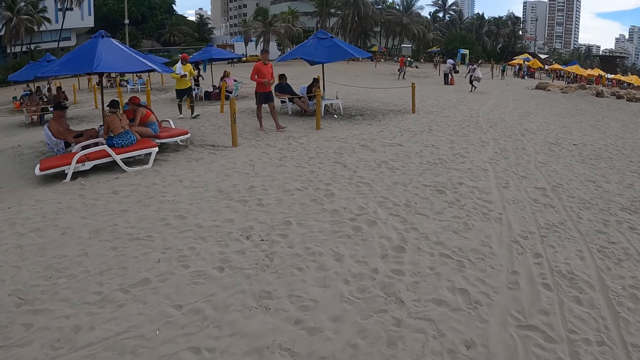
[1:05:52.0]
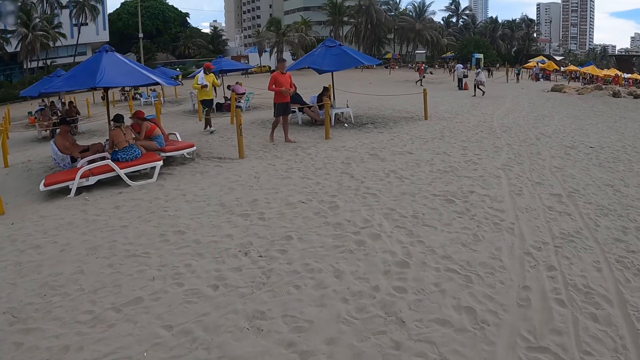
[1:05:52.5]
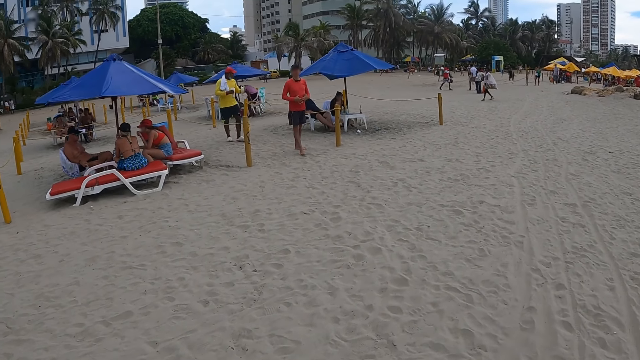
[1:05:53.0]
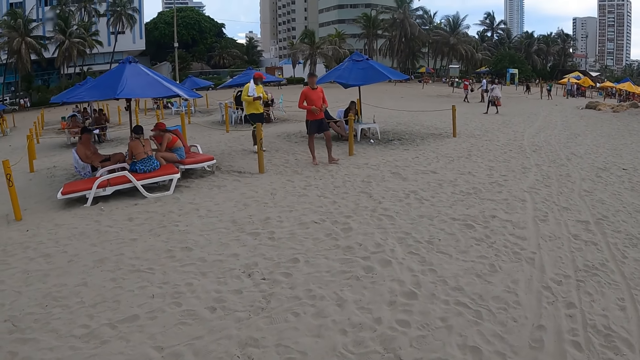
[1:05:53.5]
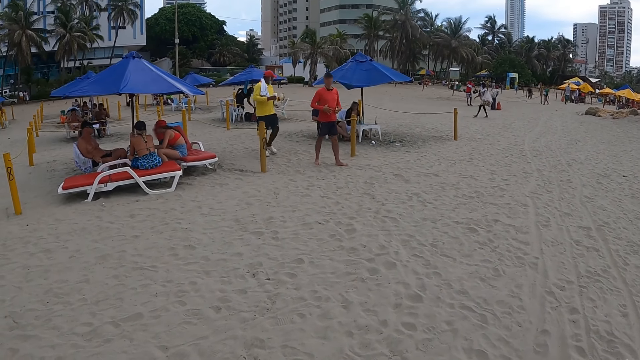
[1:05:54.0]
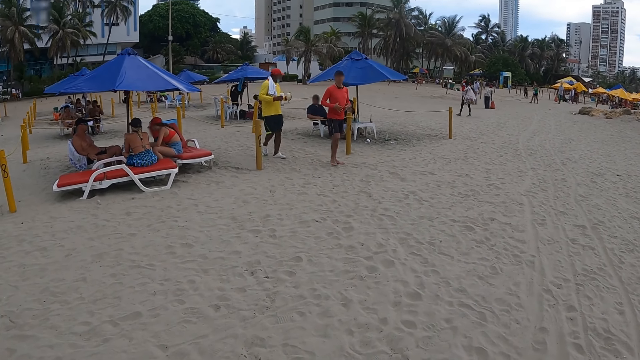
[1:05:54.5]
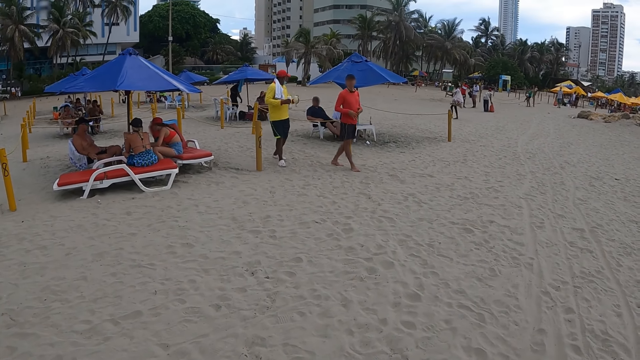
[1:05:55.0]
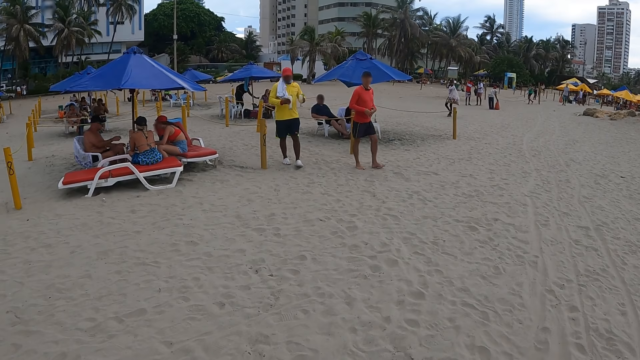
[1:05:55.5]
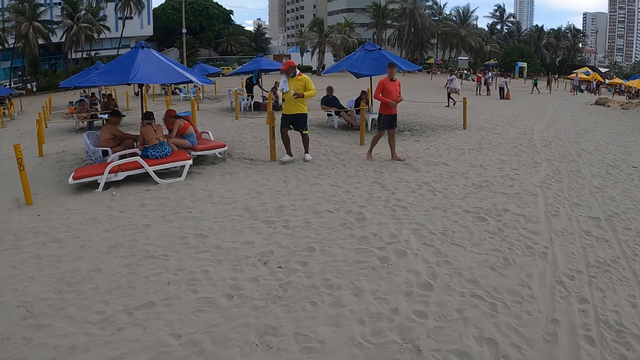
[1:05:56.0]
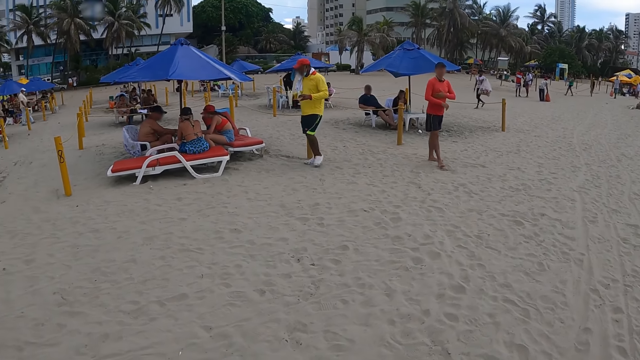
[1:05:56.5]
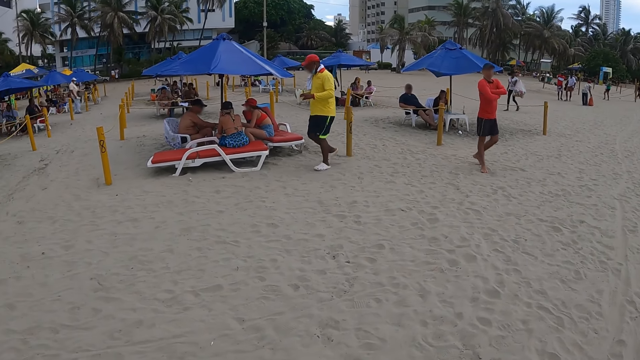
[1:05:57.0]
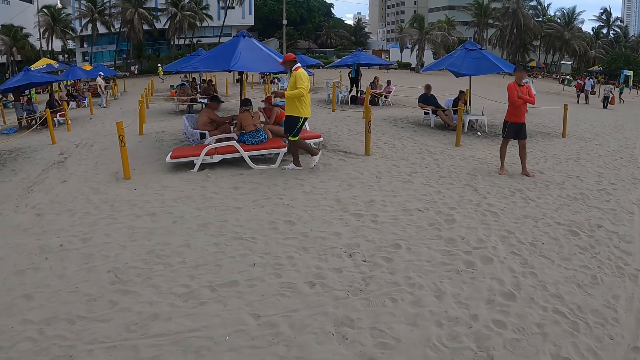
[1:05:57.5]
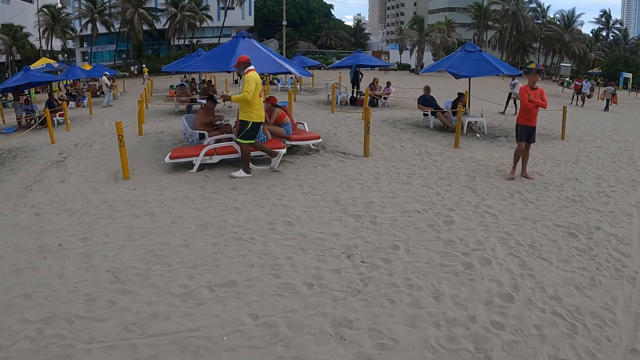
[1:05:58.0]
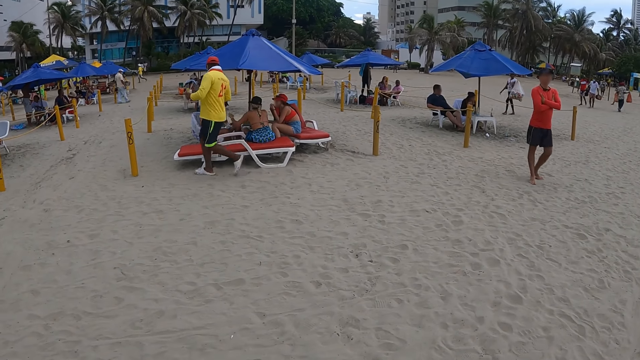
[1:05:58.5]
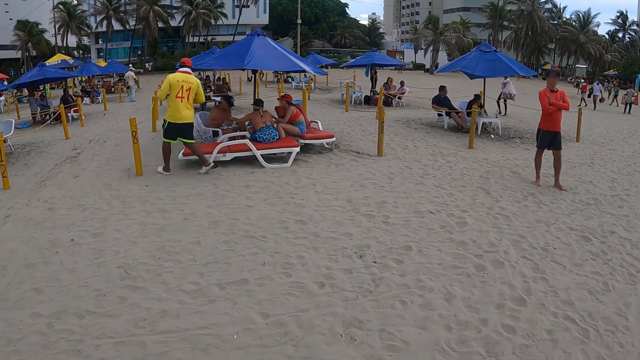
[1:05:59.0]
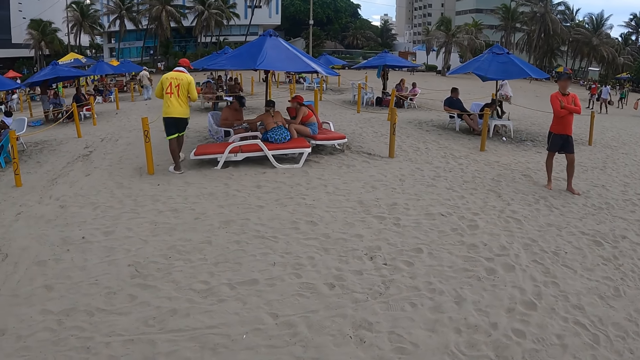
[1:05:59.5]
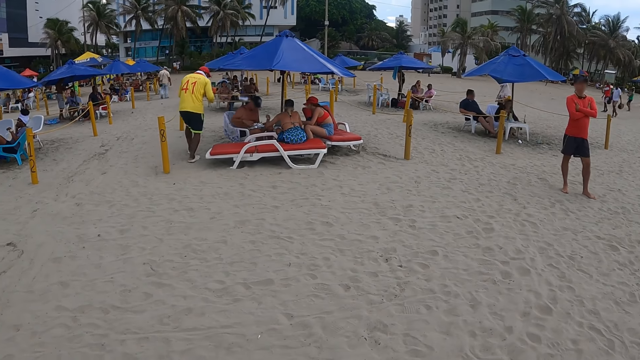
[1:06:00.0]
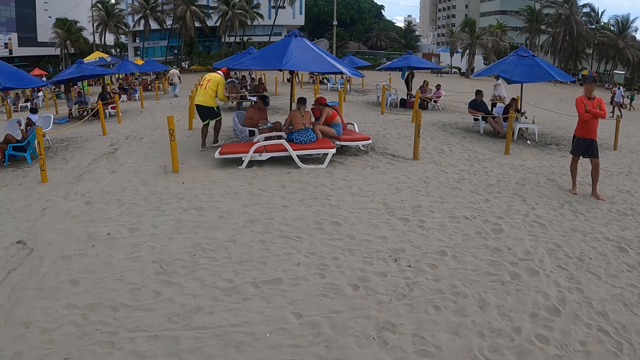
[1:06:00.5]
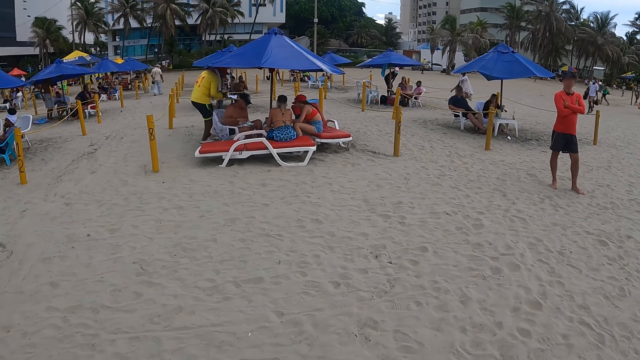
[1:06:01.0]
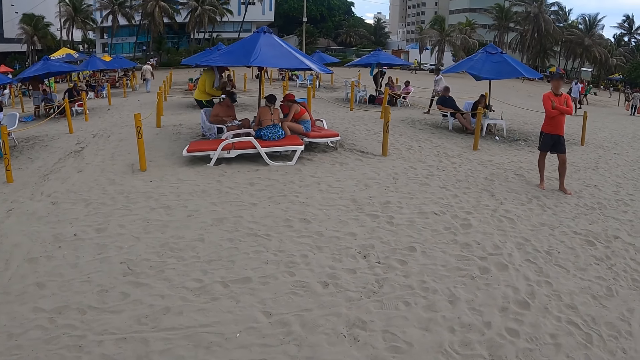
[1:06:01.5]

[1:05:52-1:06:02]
The camera wearer looks around the beach.

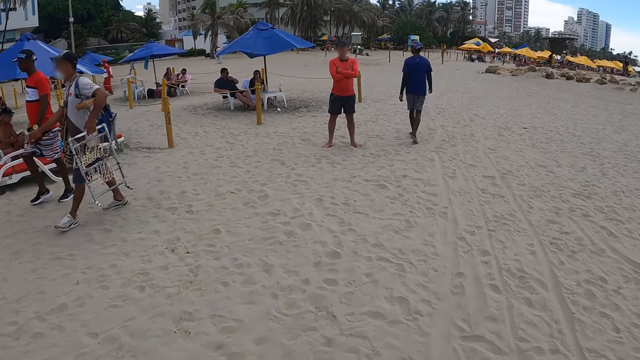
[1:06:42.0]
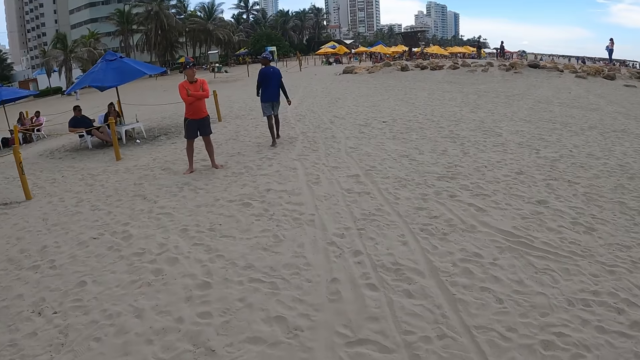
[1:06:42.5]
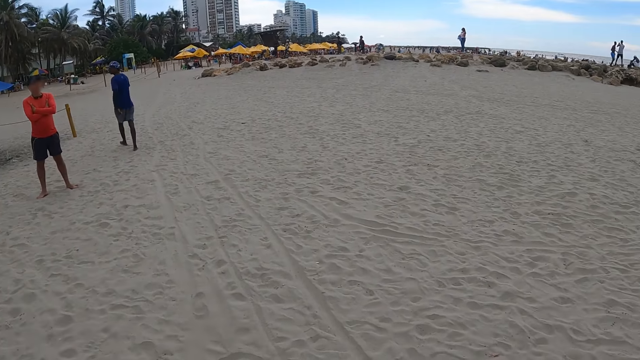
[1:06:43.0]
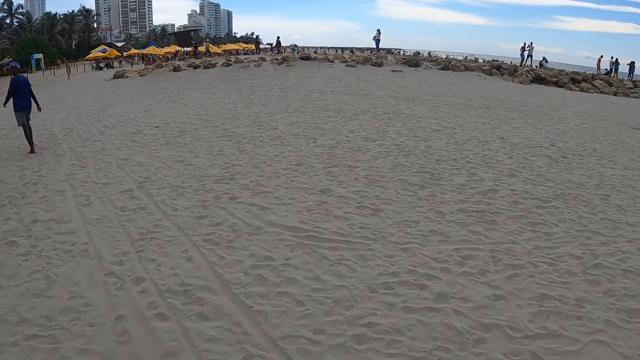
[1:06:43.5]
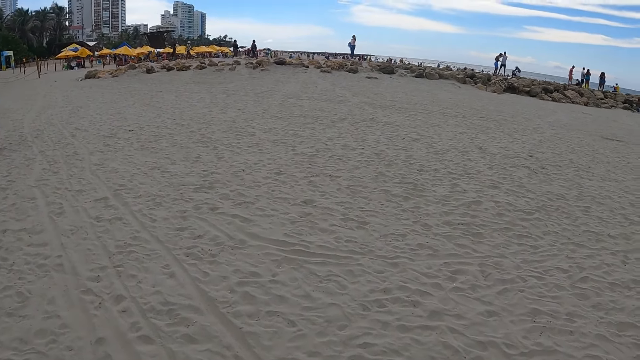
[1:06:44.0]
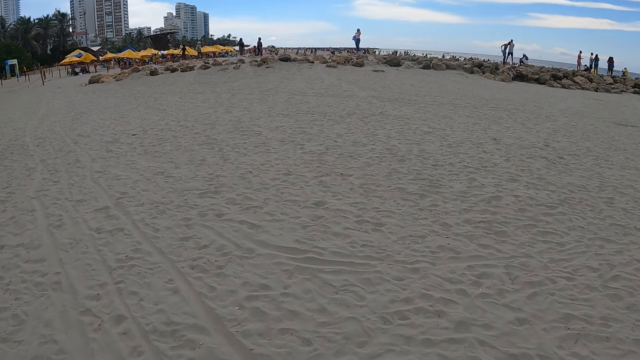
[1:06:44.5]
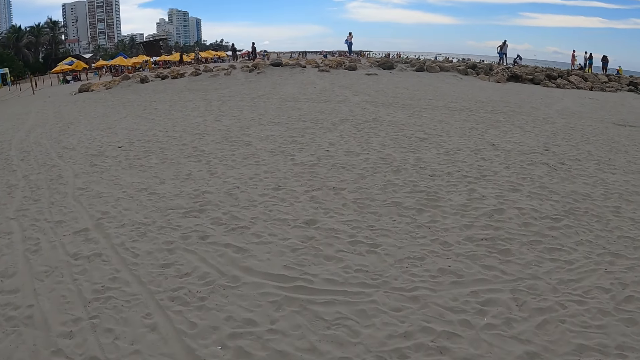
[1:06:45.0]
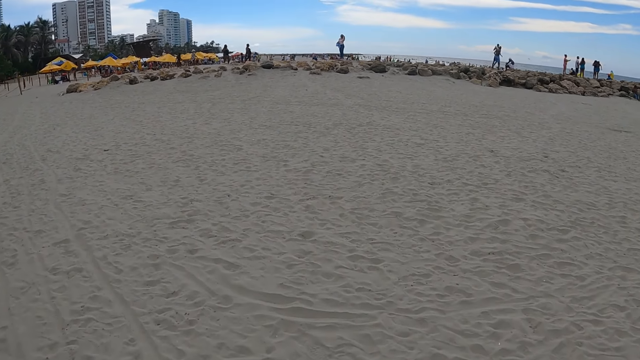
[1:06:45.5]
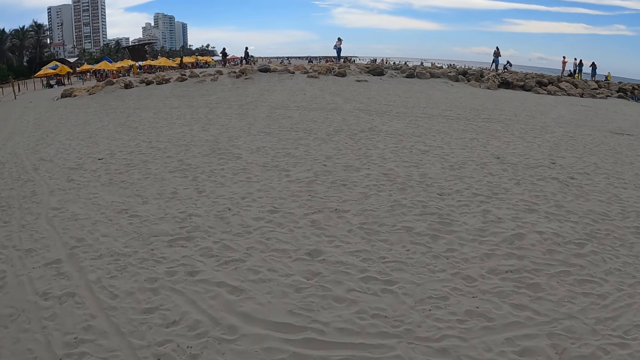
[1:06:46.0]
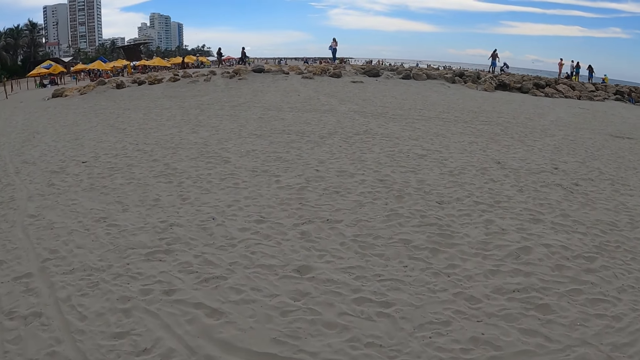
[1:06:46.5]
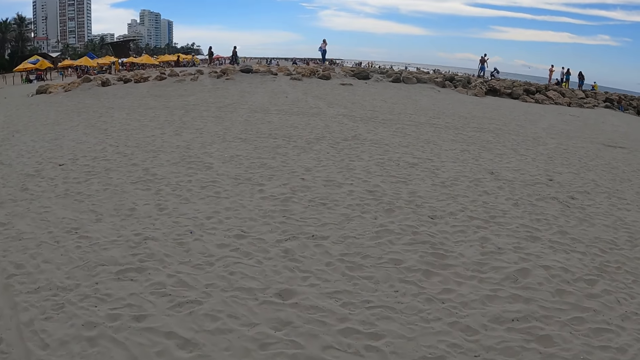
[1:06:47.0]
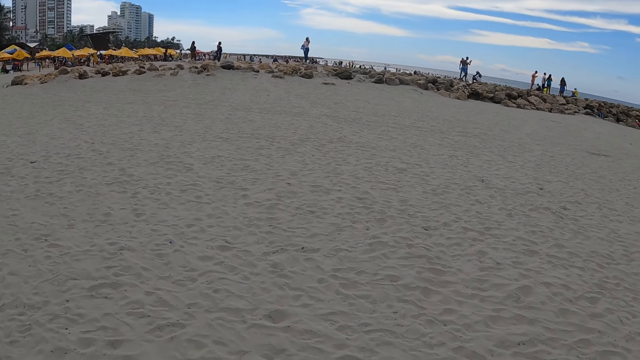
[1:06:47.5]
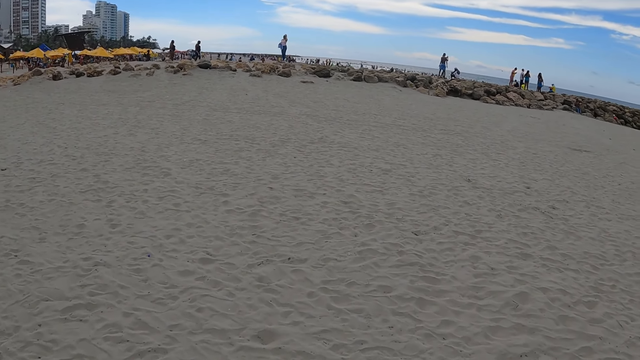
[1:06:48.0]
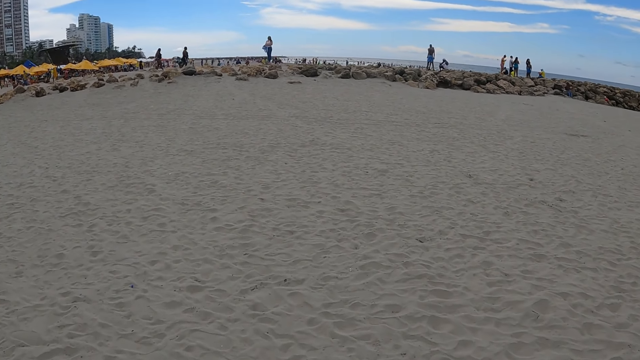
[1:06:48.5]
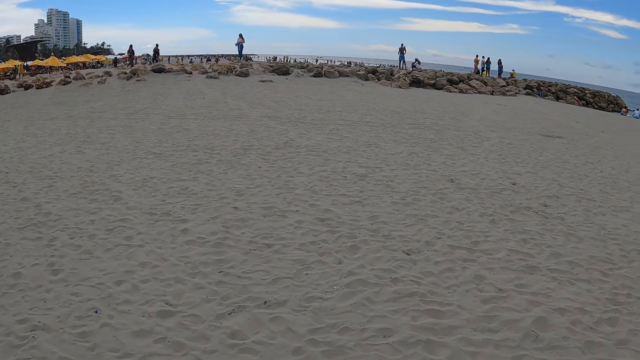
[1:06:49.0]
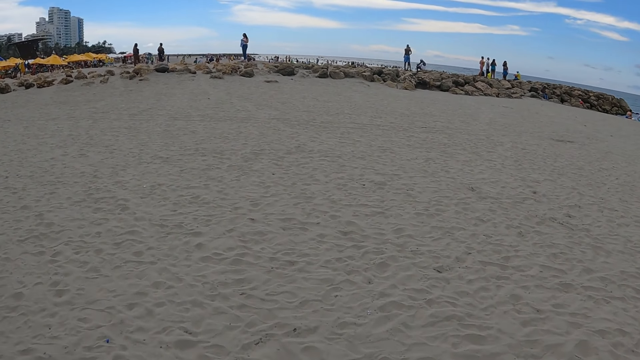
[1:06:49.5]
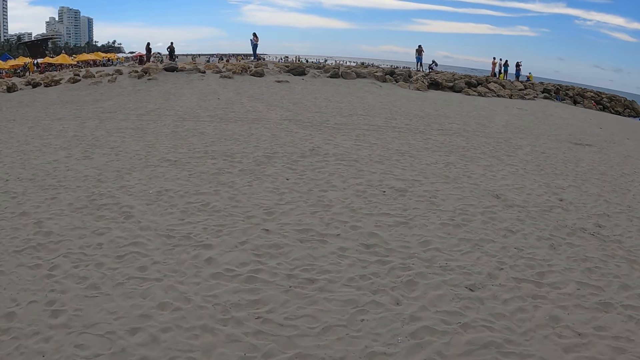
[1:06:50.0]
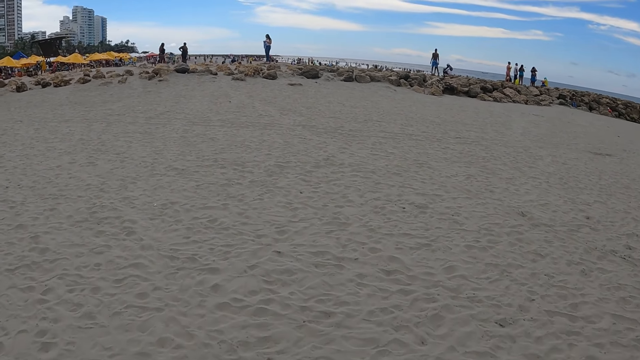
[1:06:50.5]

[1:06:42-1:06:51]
The camera wearer walks across the beach.
